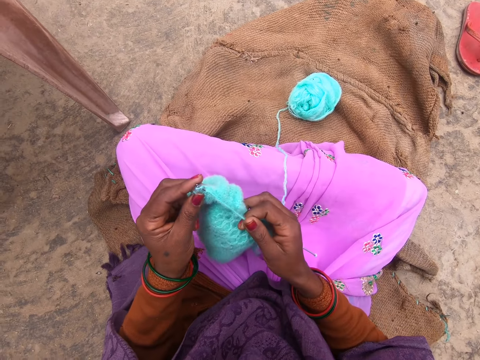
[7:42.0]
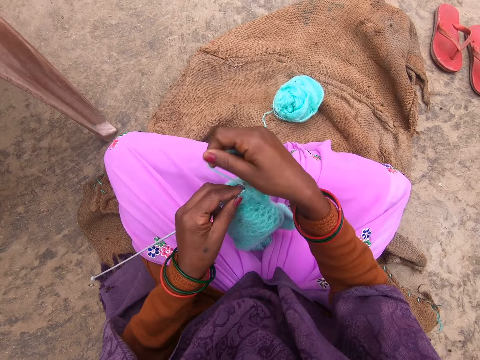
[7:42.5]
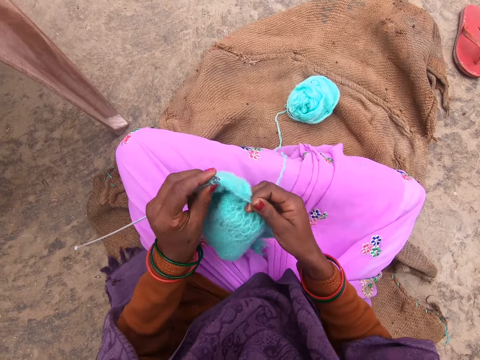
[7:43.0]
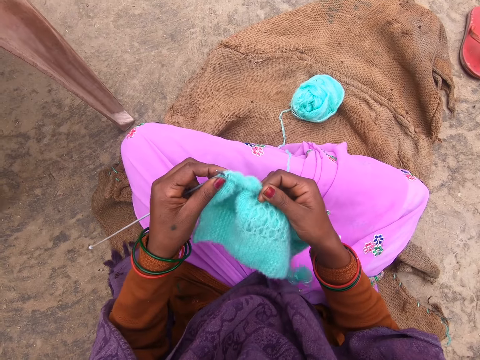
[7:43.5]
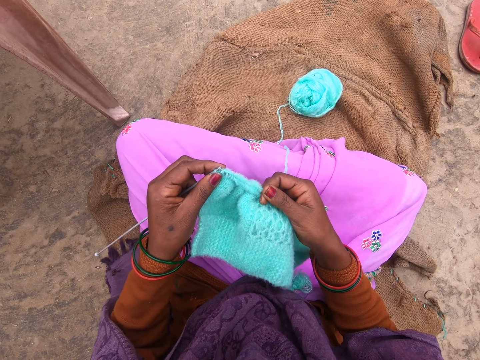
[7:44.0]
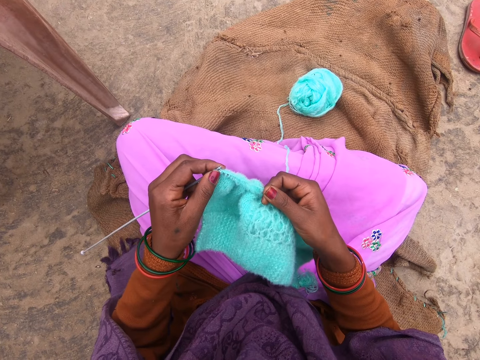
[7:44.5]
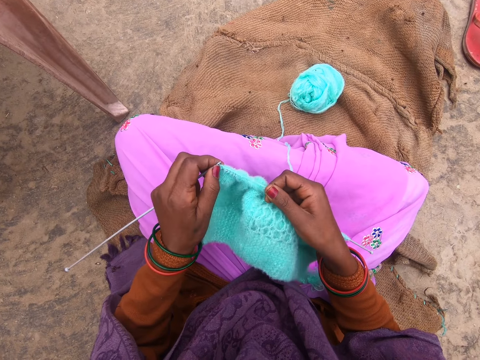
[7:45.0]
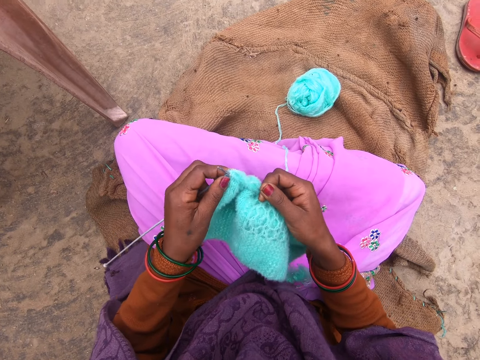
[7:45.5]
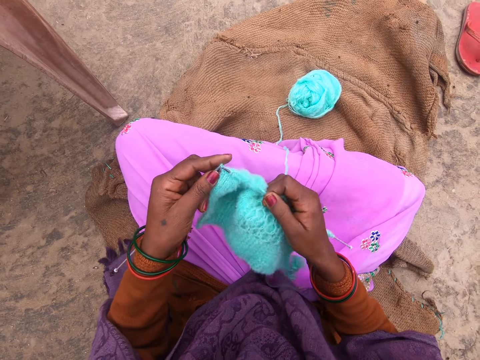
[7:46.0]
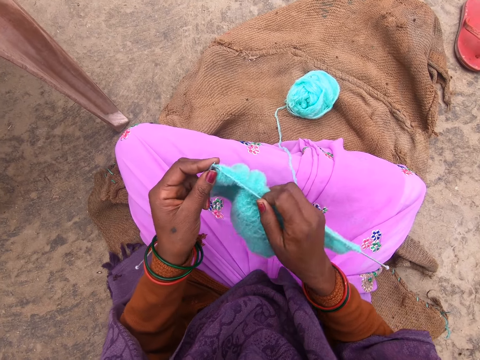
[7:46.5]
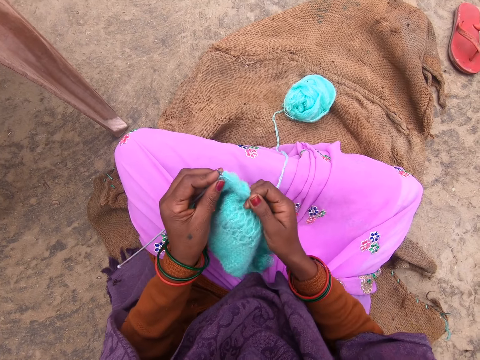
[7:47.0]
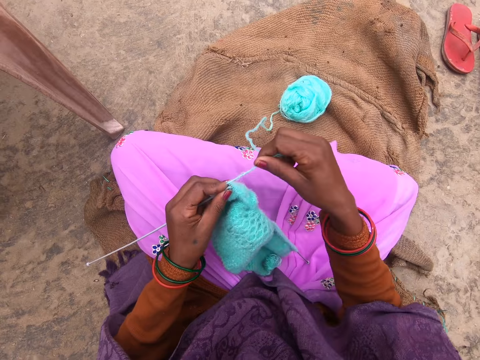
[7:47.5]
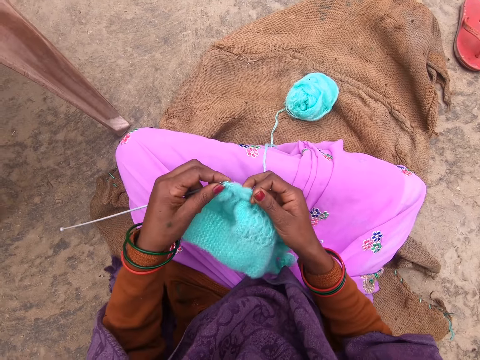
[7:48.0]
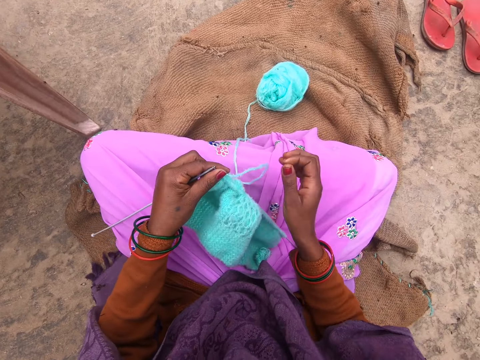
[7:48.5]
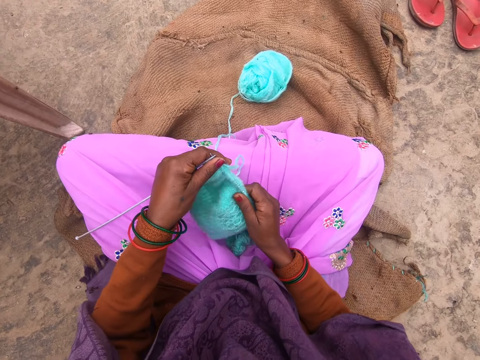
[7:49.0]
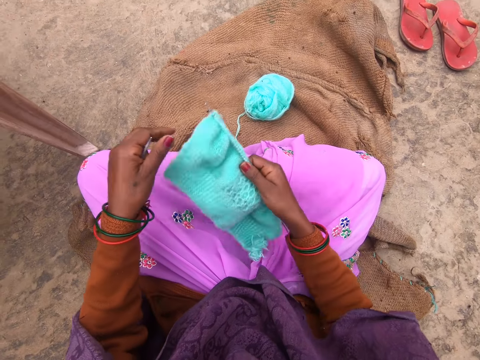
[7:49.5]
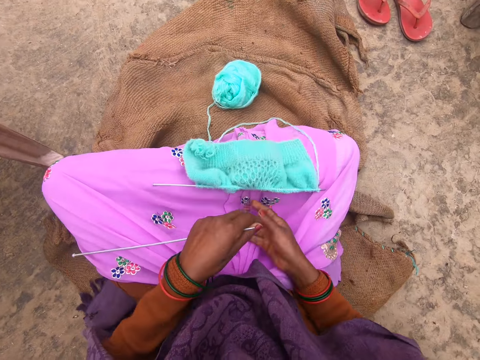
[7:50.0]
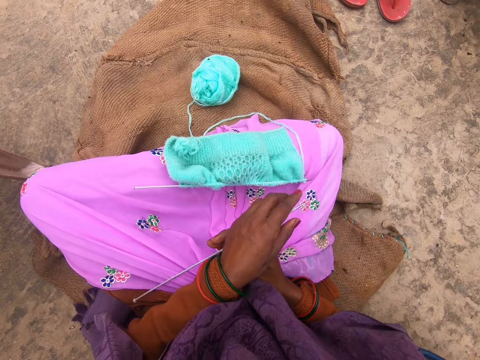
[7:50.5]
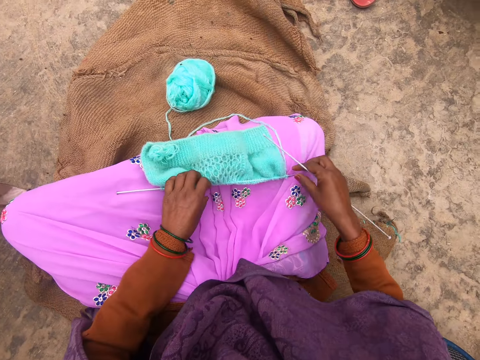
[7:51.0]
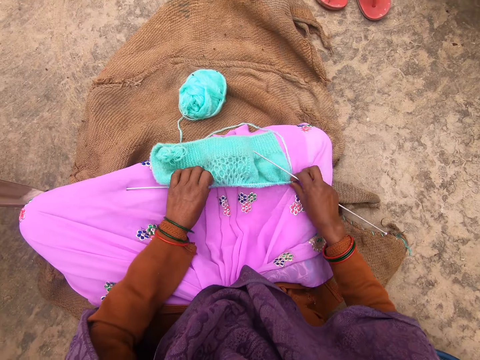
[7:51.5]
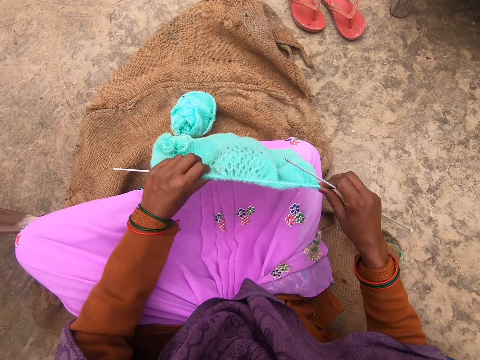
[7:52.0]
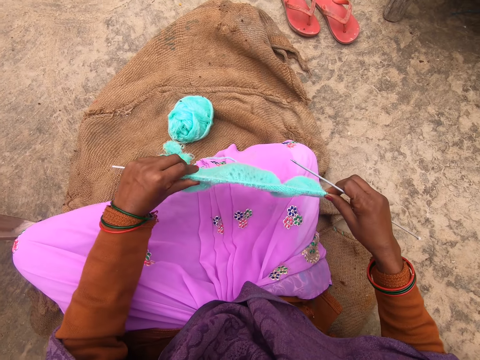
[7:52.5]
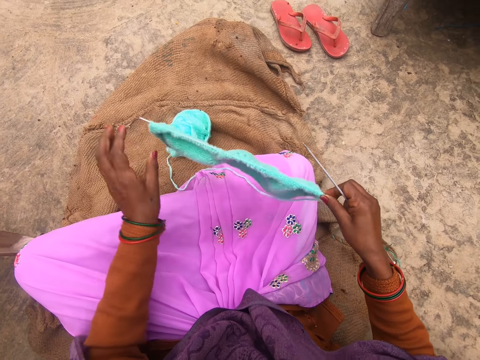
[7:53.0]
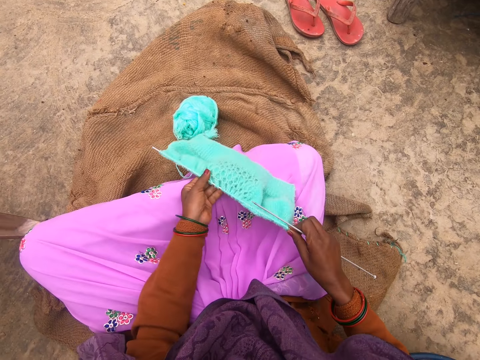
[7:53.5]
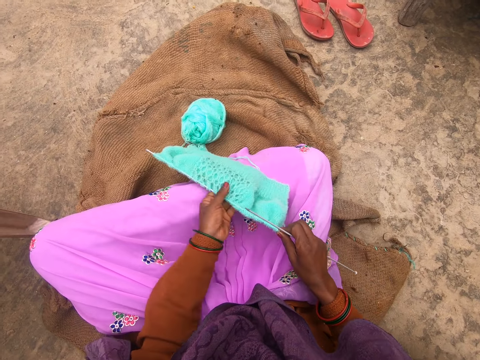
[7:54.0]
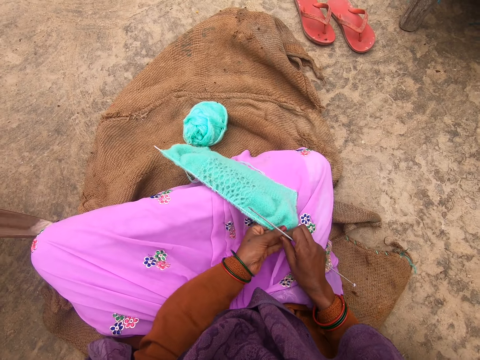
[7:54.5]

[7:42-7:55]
The camera wearer rolls the yarn around a knitting needle and knits the fabric with the knitting needles. She rolls the yarn around the knitting needle and adjusts the fabric. She drops the fabric on her legs. She picks up the fabric from her legs and adjusts the fabric.

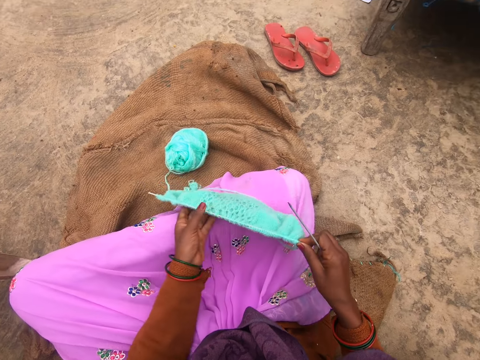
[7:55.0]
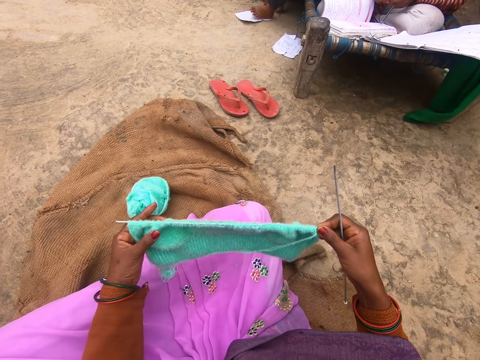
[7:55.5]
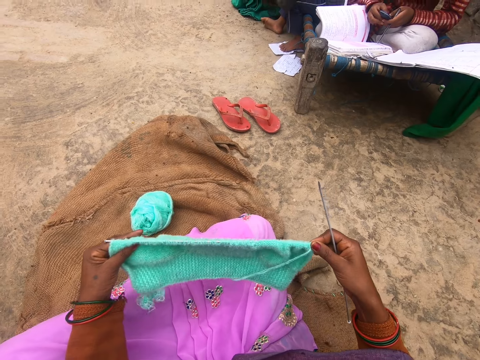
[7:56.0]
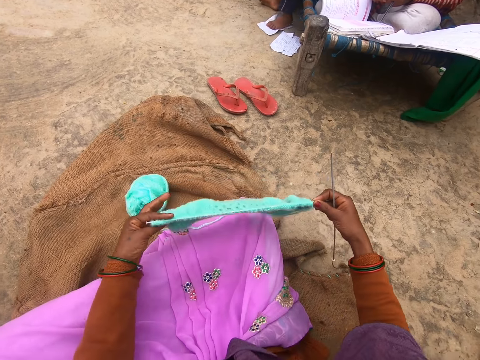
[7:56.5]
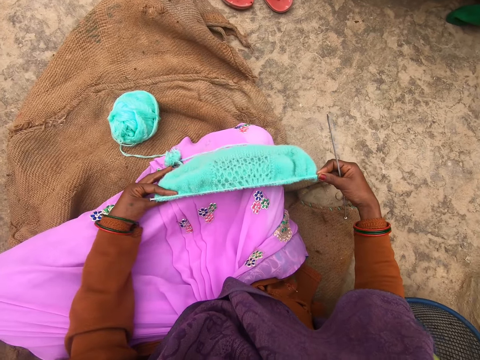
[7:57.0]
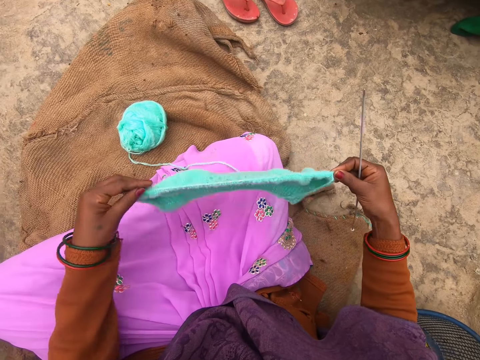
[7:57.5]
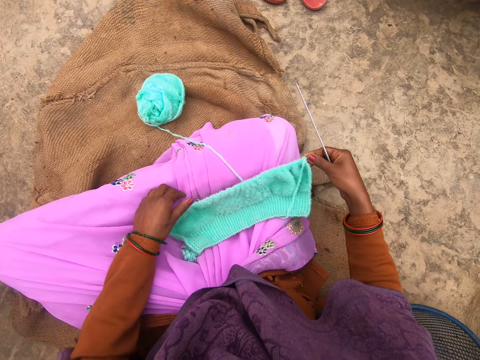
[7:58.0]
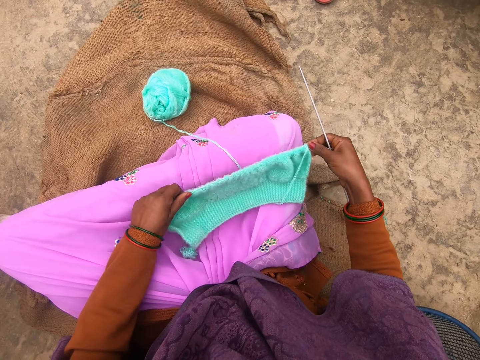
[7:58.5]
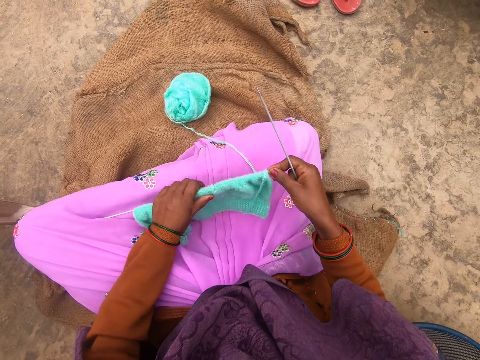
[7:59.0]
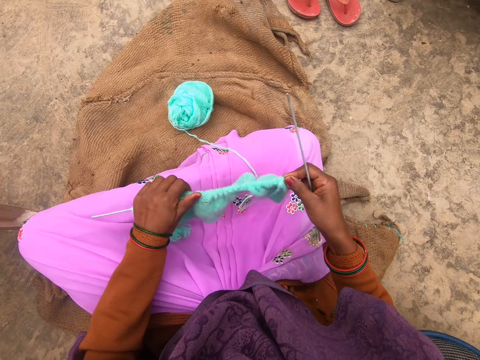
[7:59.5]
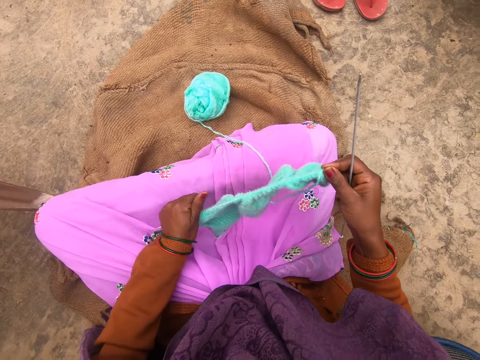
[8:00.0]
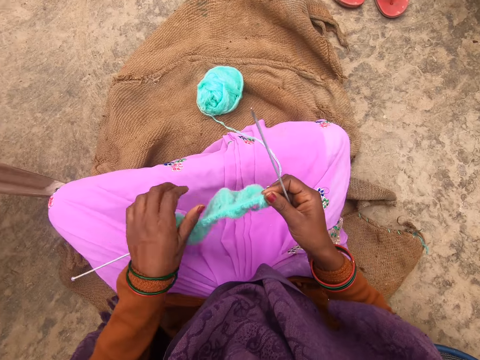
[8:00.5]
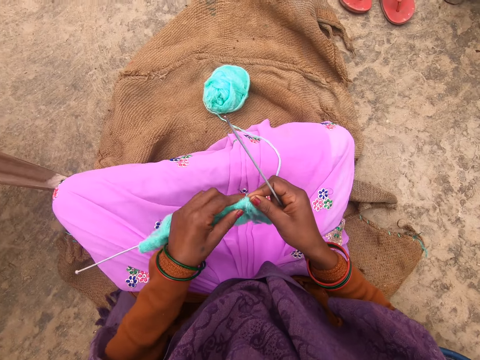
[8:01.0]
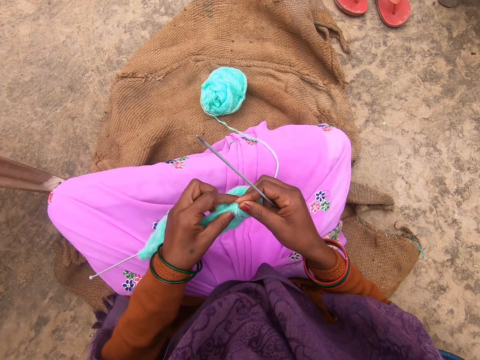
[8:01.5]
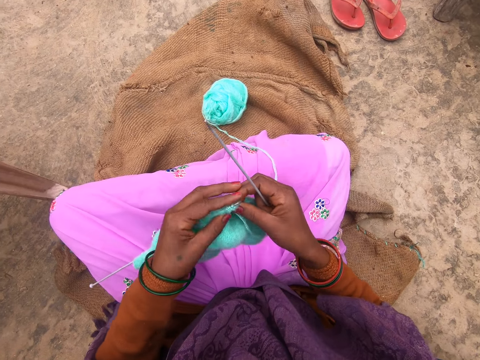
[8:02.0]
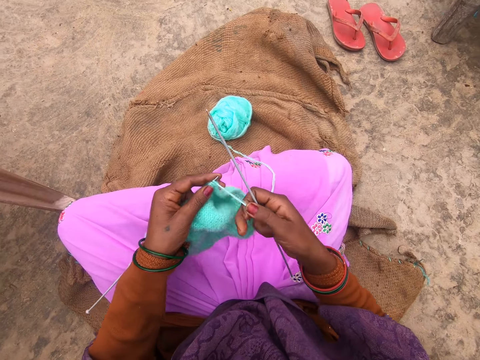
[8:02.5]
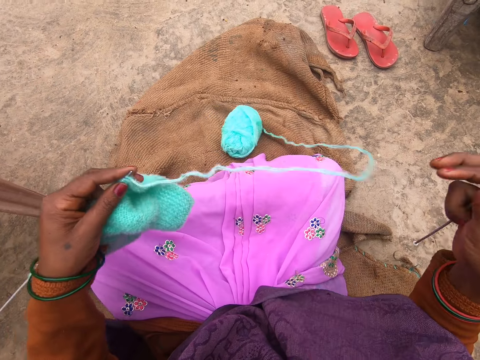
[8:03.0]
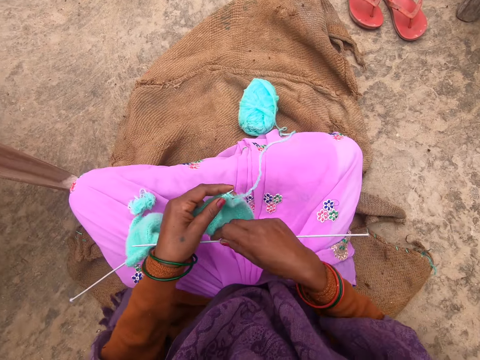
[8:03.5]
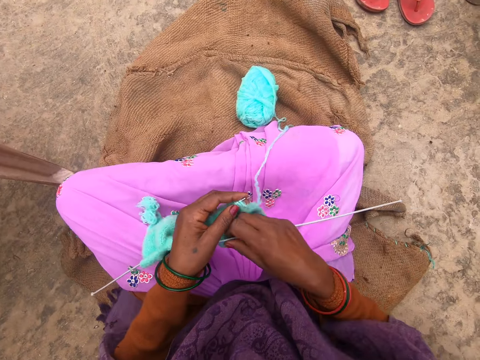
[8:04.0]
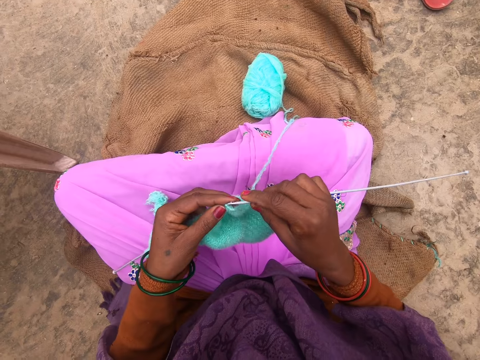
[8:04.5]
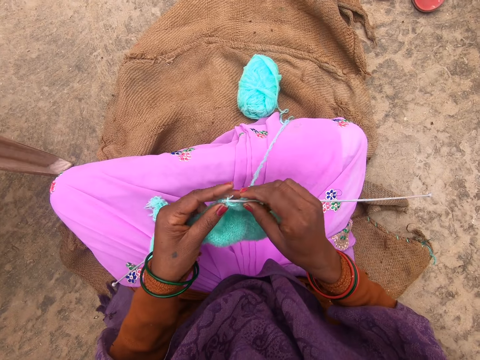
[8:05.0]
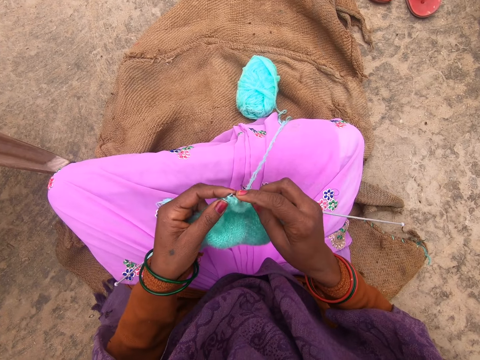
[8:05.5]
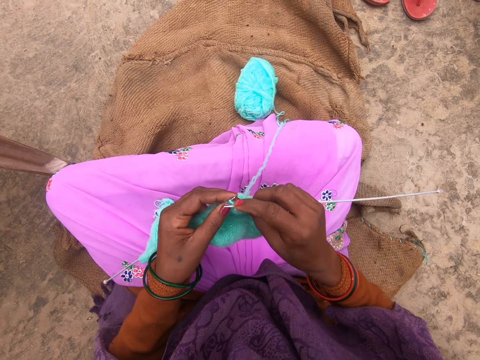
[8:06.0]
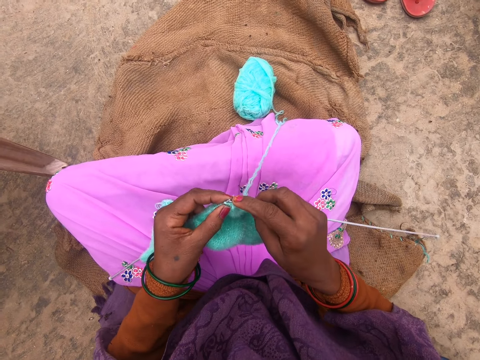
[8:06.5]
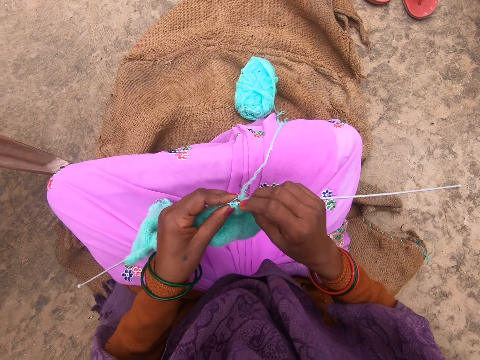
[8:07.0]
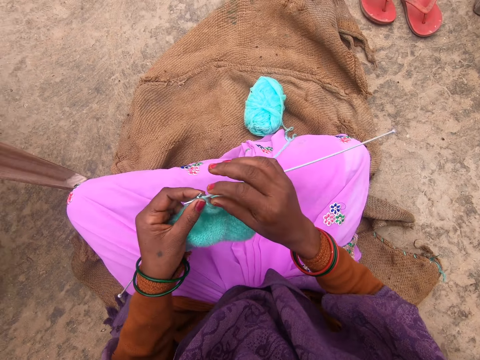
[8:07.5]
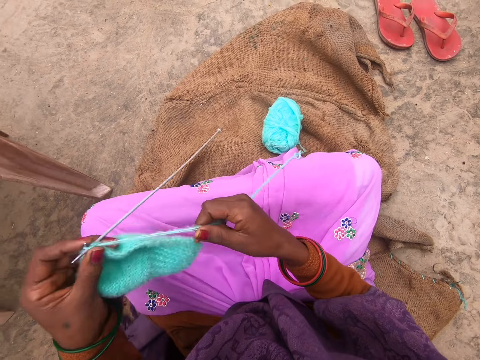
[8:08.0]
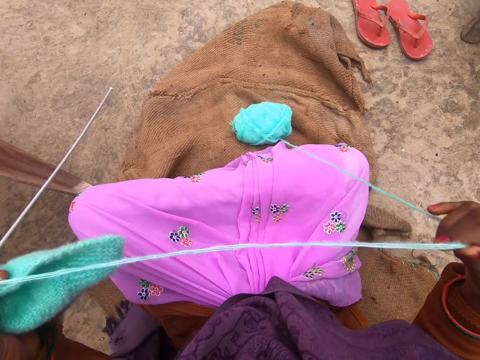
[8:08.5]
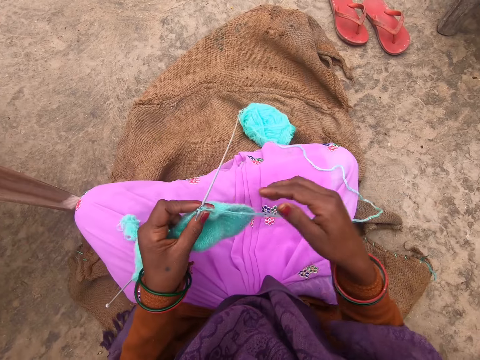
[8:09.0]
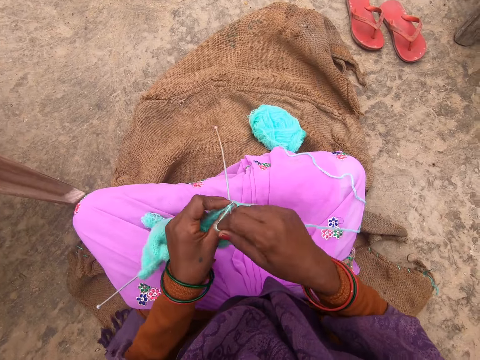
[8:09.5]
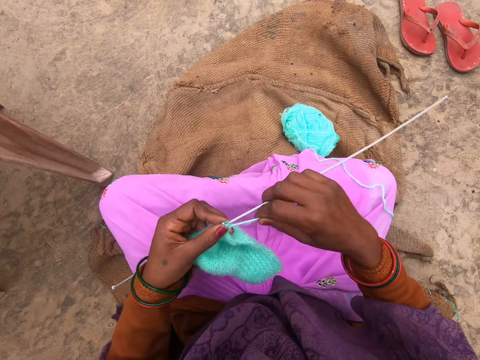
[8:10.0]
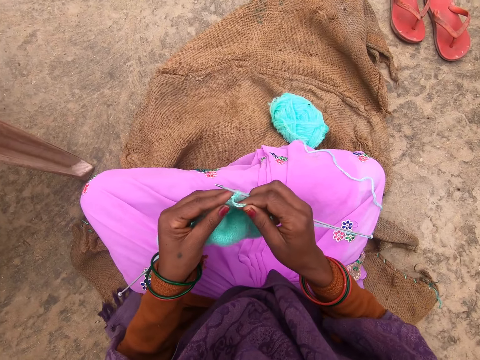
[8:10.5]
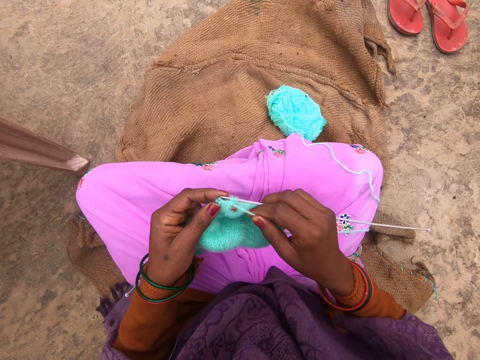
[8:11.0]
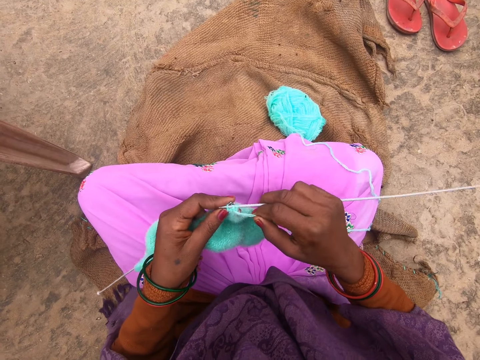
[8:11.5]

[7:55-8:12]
The camera wearer checks the fabric. She drops the fabric on her leg, flips the fabric, and moves the fabric on a knitting needle. She pulls the yarn and stabs the fabric with a needle. She puts the knitting needle in the fabric and knits the fabric with straight needles. She touches the yarn and pulls the yarn. She rolls the yarn around the knitting needle and knits the fabric with the knitting needles.
